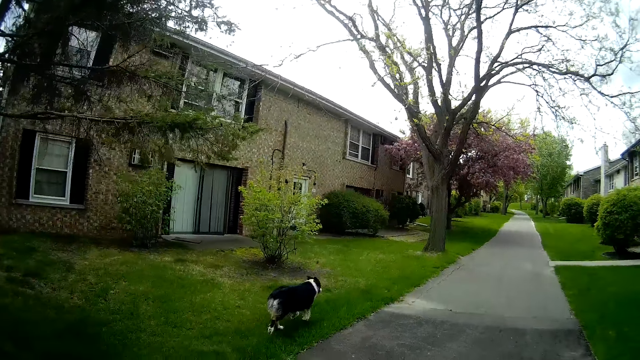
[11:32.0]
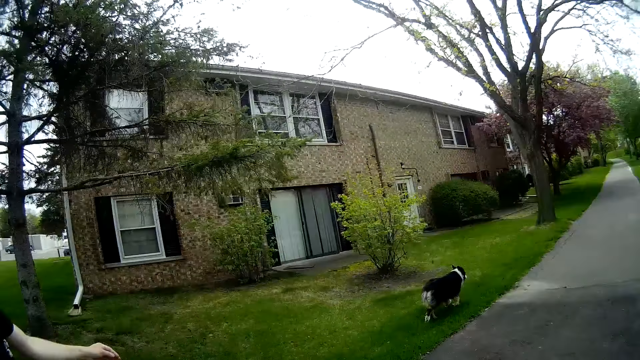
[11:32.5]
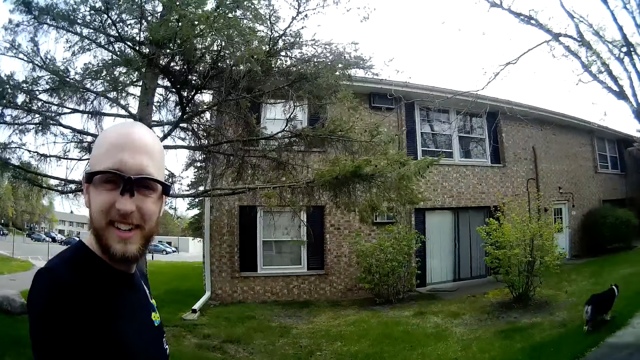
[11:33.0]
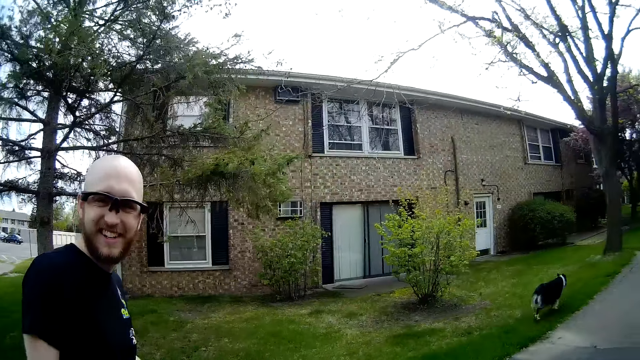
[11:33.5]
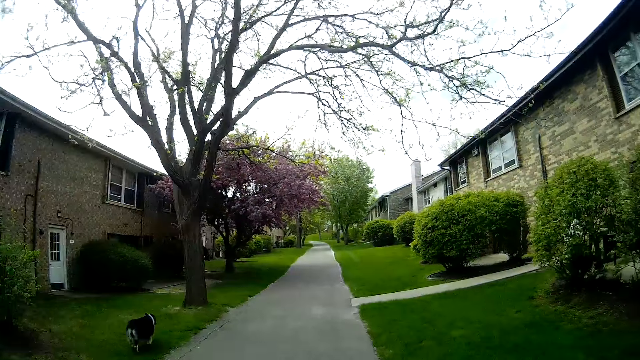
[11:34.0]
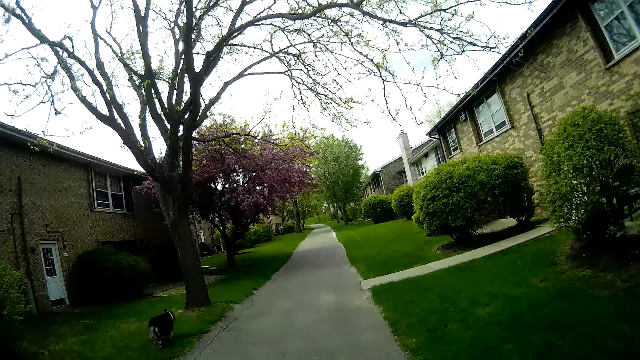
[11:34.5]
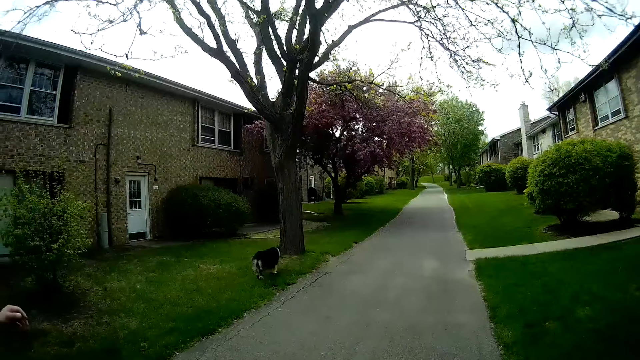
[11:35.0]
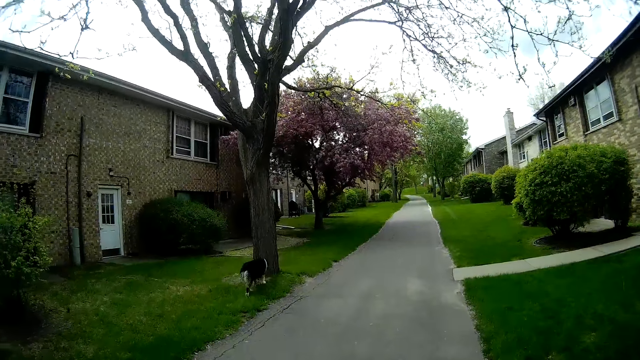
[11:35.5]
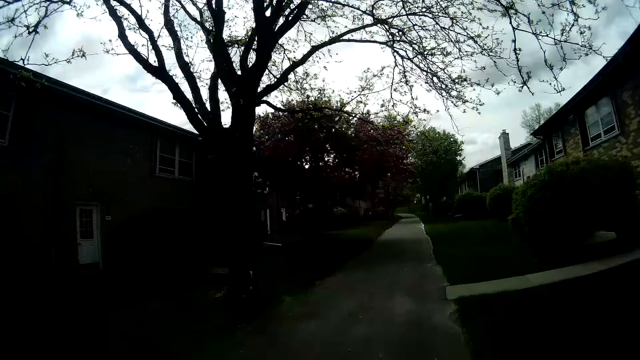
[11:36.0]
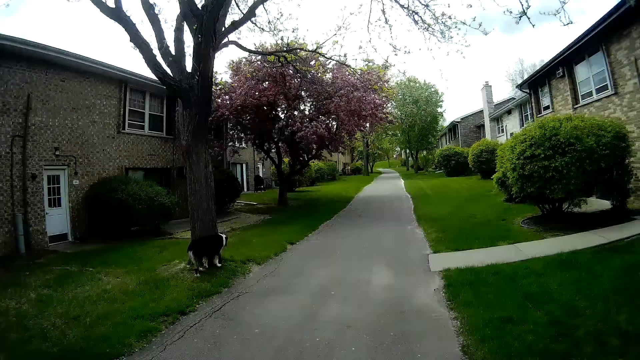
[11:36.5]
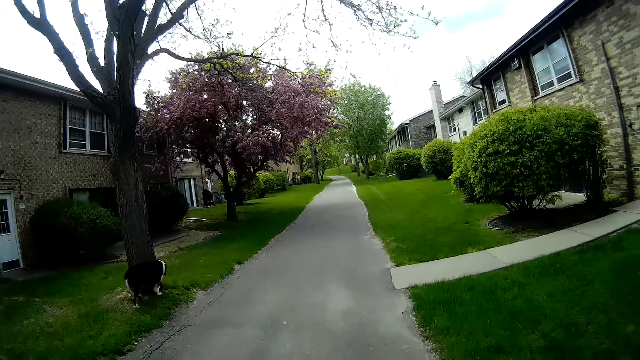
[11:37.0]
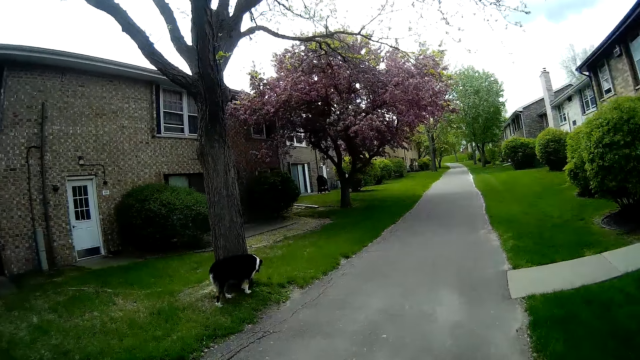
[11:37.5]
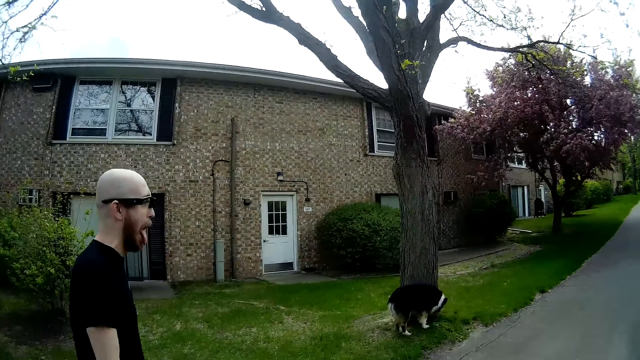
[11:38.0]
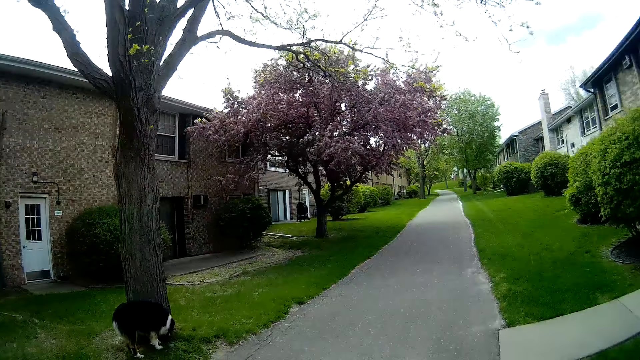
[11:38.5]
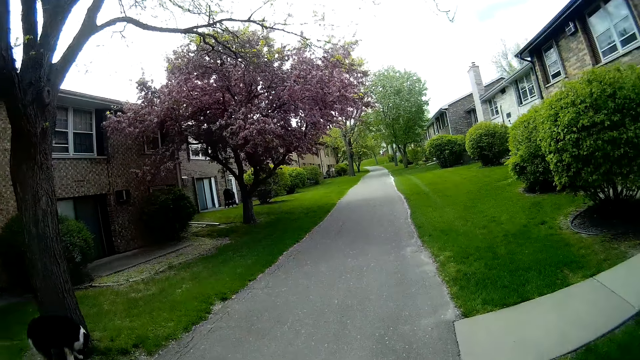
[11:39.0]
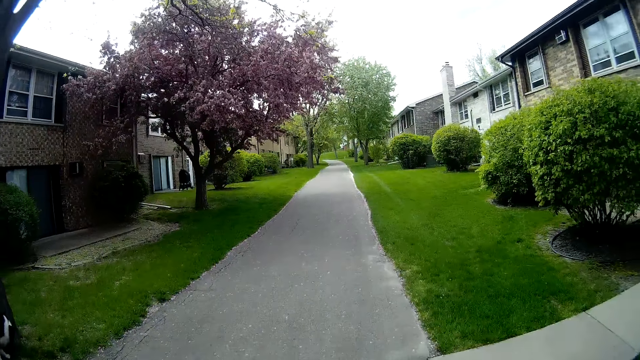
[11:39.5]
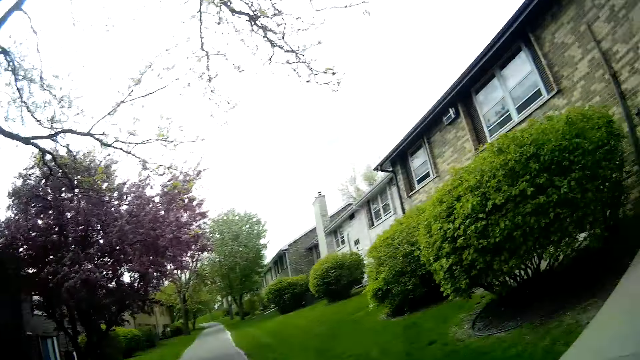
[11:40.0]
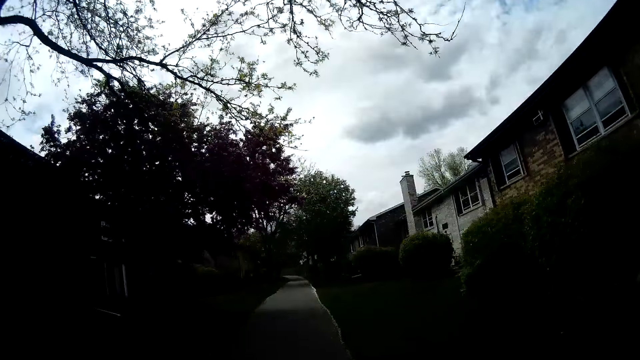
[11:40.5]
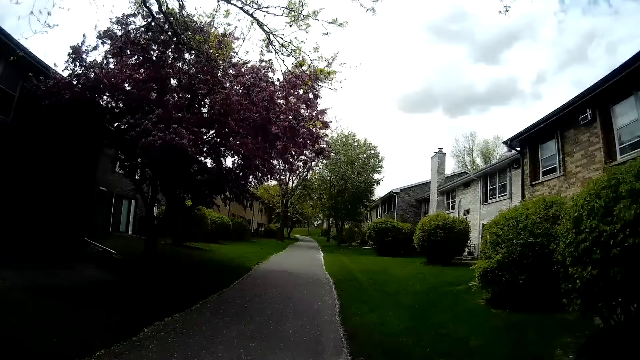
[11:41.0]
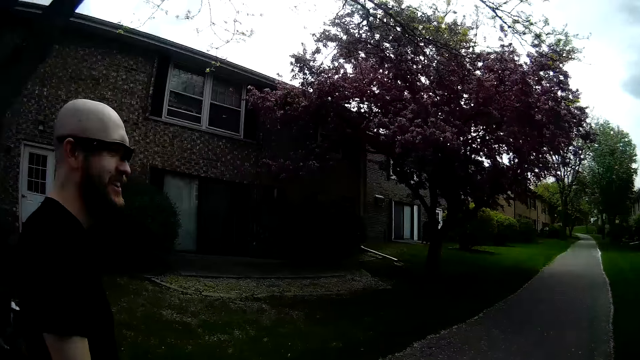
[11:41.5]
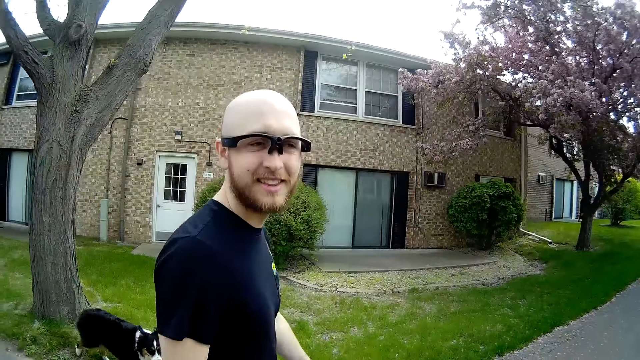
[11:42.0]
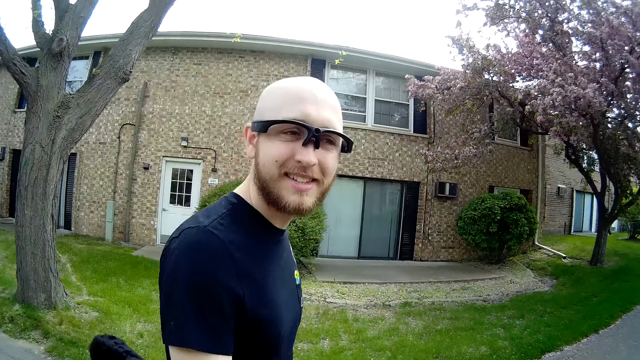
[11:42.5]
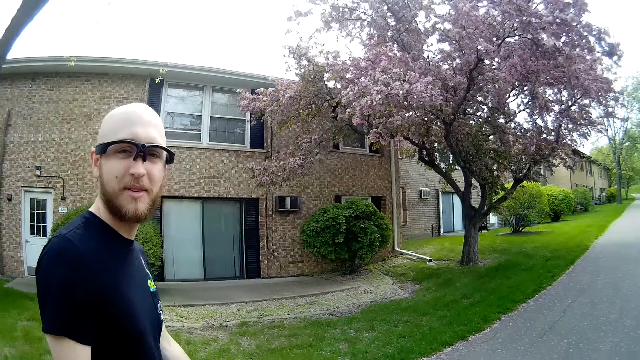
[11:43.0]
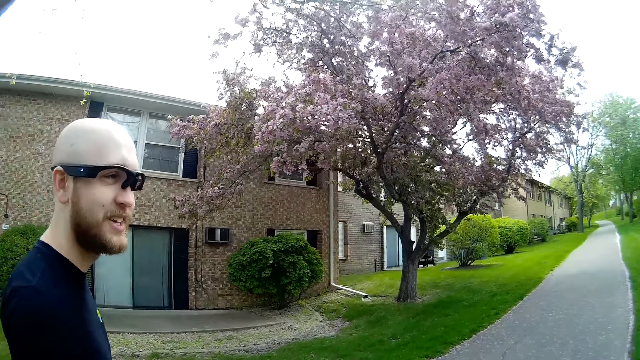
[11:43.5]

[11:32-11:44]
The camera wearer looks at the man. They look around the pavement. They look at the man.

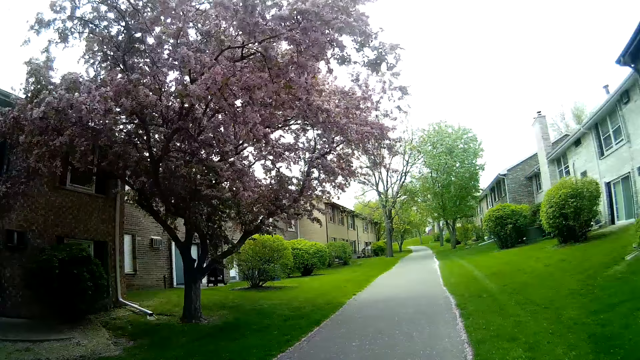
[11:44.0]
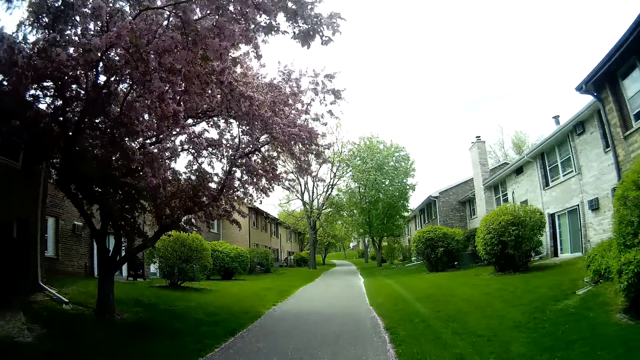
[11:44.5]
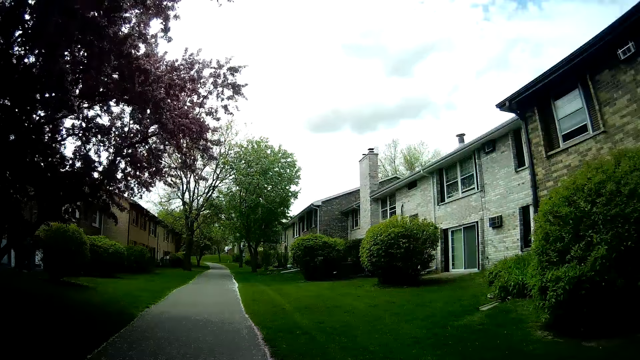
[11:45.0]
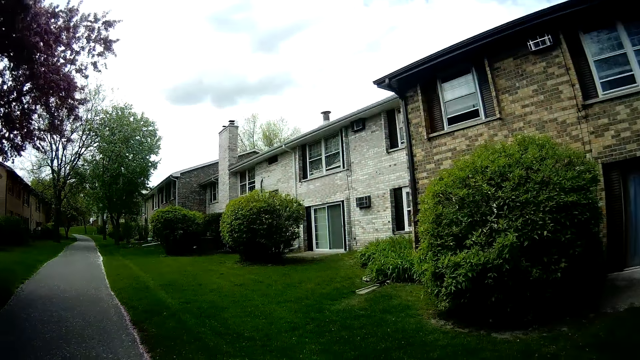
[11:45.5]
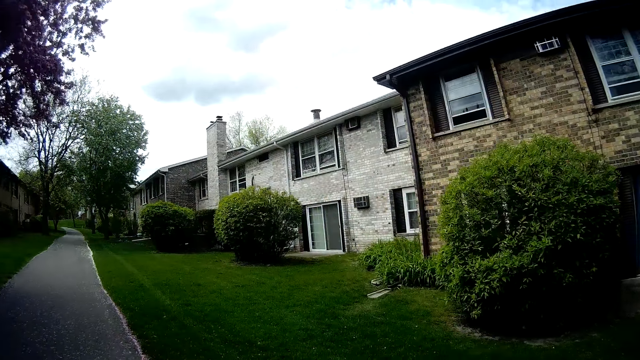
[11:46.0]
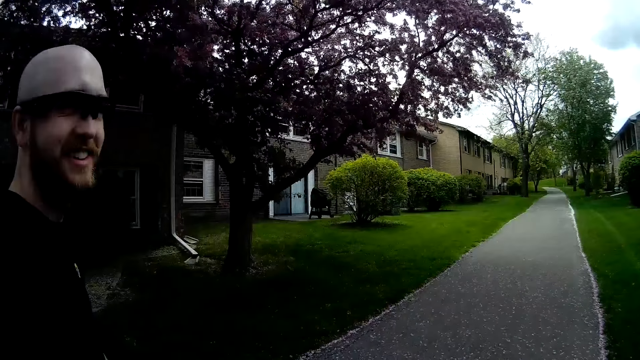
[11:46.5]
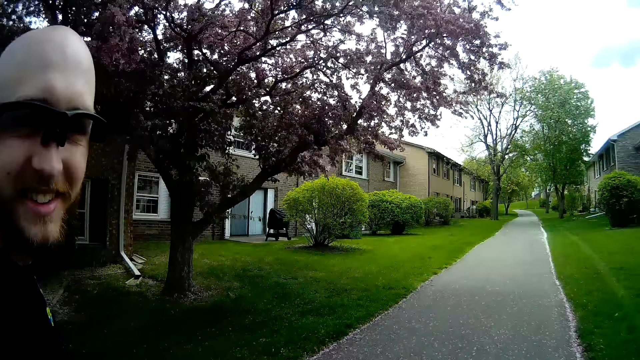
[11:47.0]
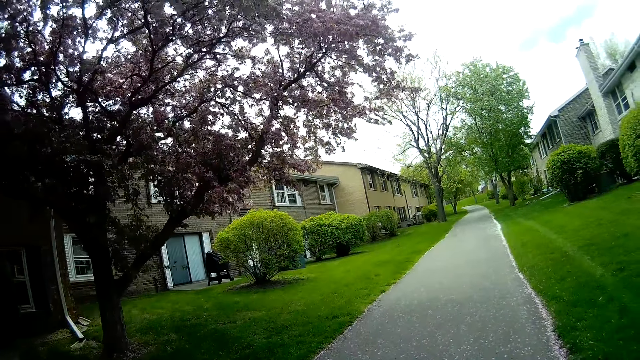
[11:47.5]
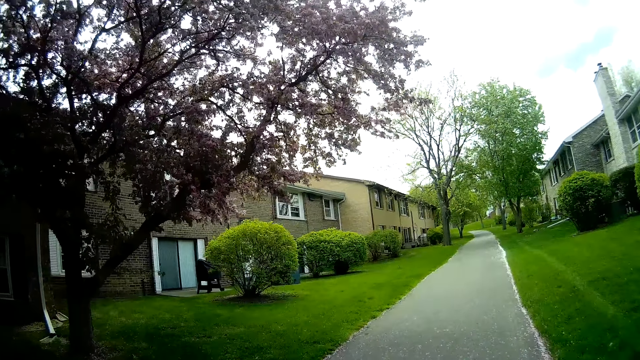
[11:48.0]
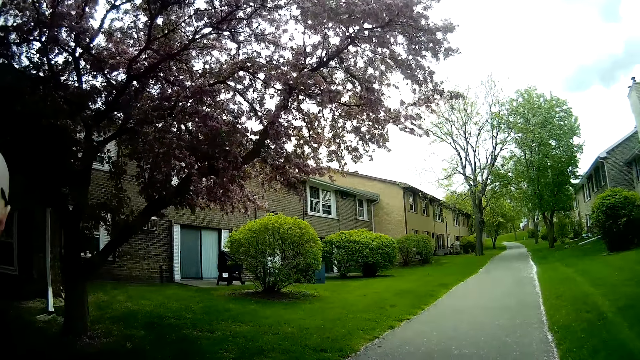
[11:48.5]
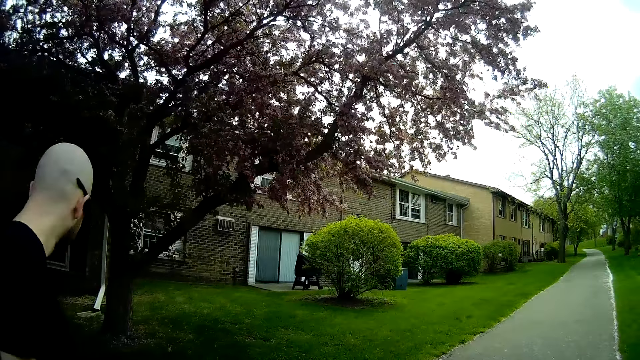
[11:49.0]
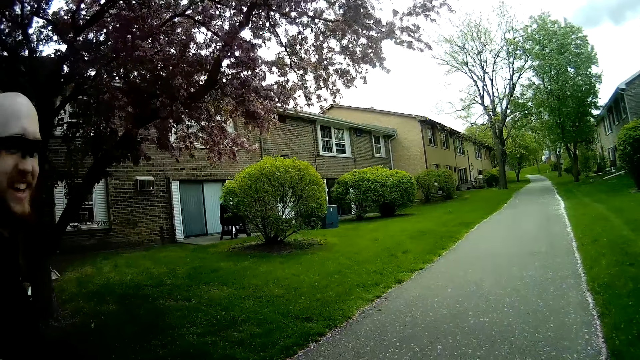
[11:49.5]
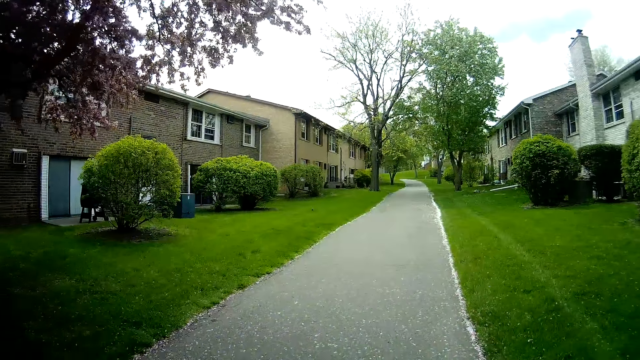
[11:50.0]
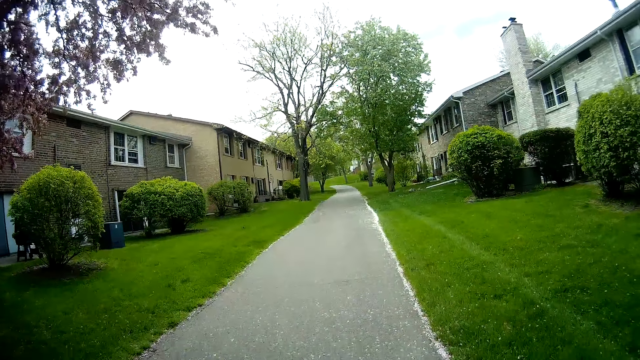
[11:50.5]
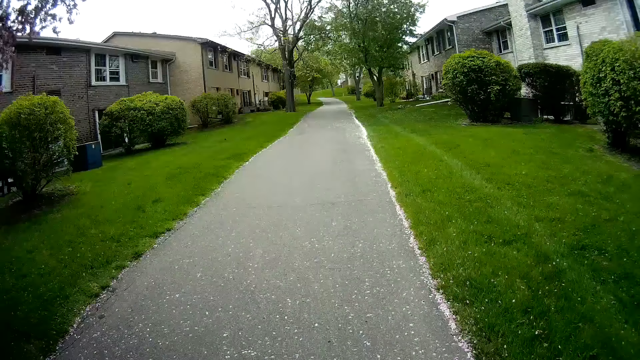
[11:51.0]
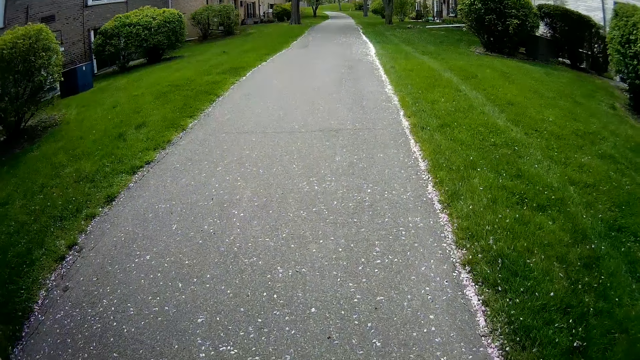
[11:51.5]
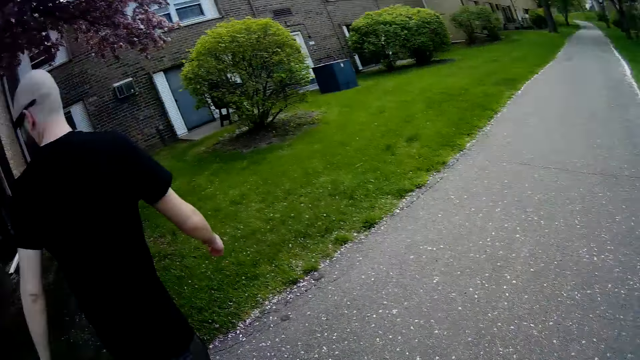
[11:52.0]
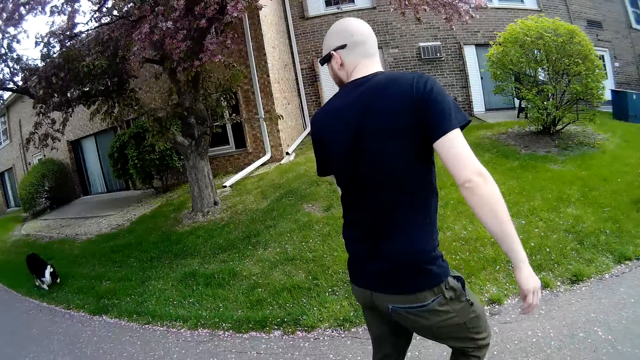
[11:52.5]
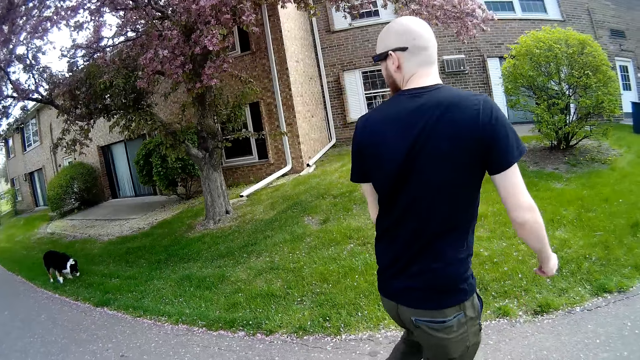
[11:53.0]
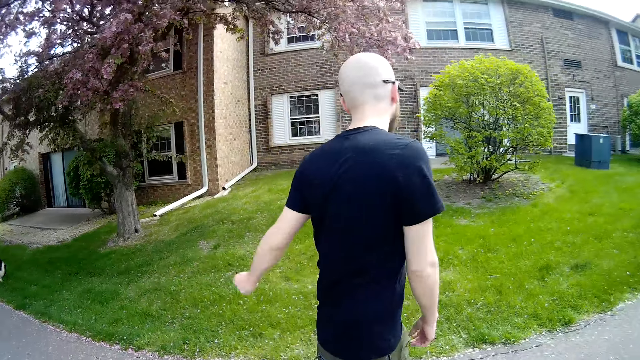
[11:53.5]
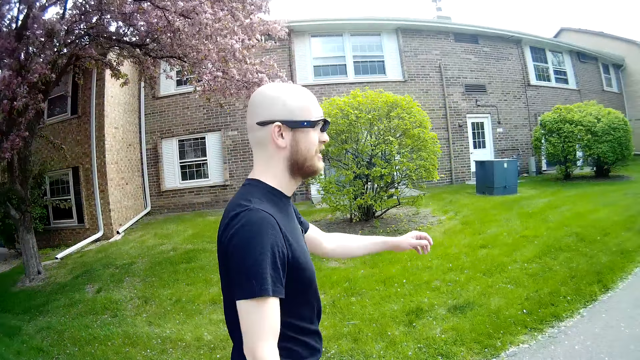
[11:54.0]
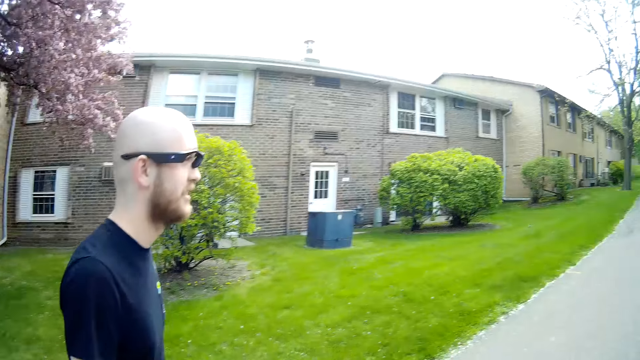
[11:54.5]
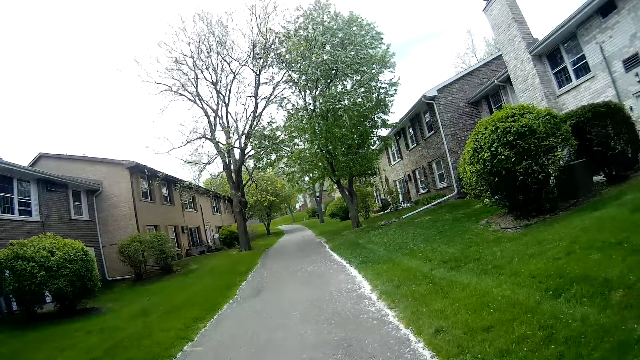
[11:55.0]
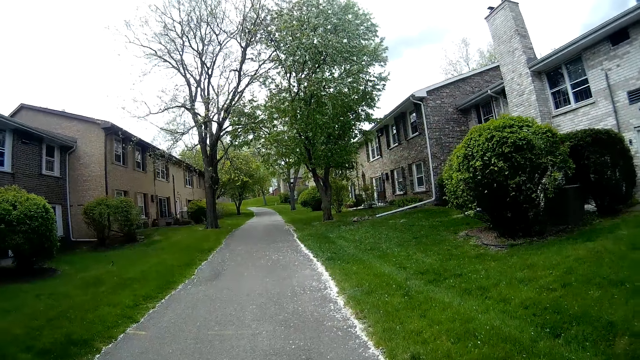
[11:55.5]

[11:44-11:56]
The camera wearer looks at the dog. The man gestures with his hand.
